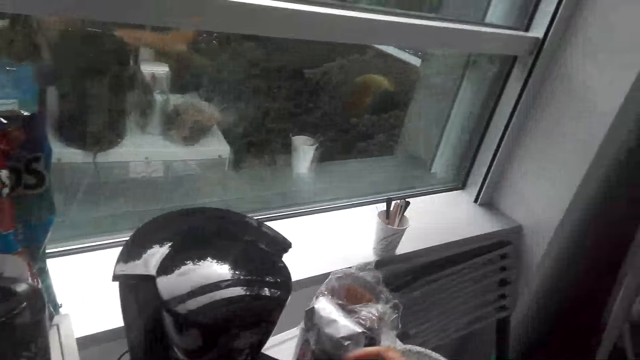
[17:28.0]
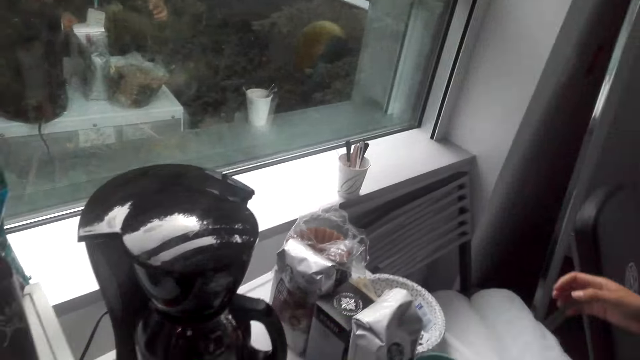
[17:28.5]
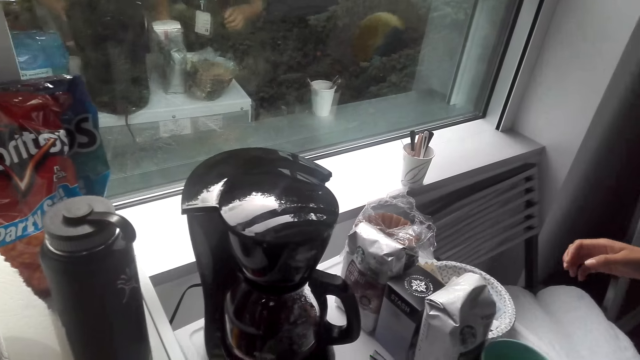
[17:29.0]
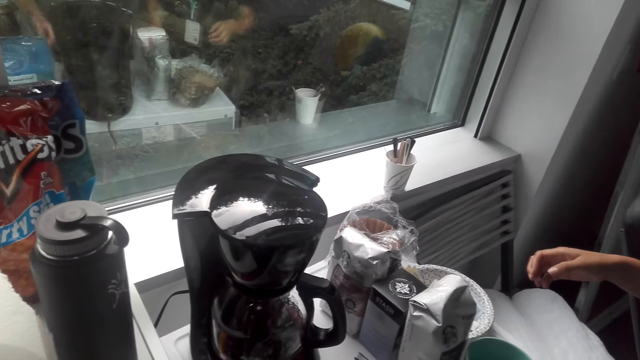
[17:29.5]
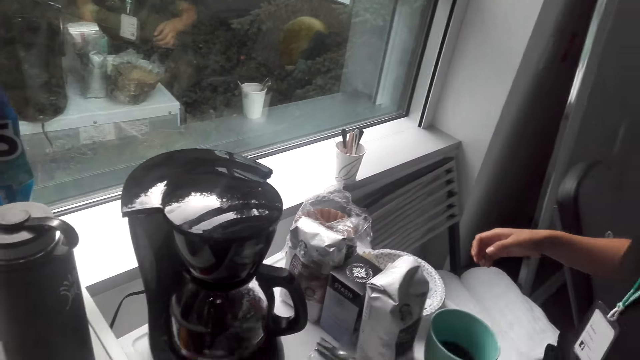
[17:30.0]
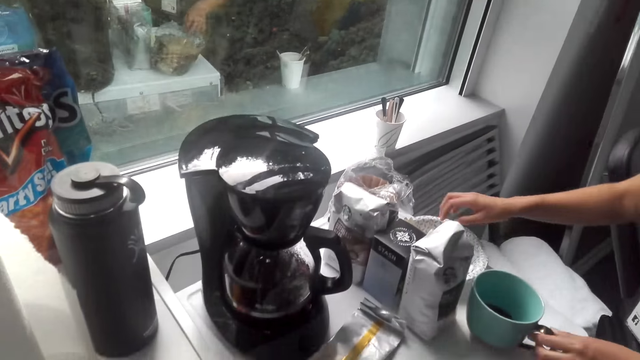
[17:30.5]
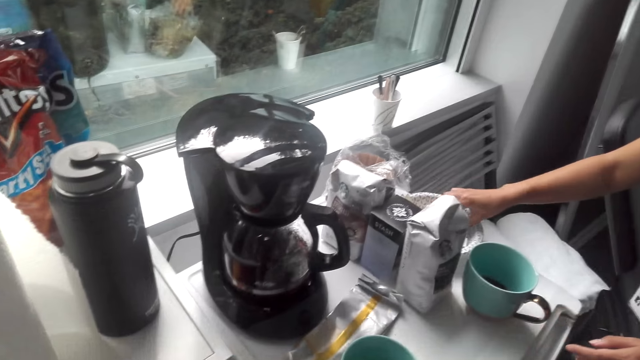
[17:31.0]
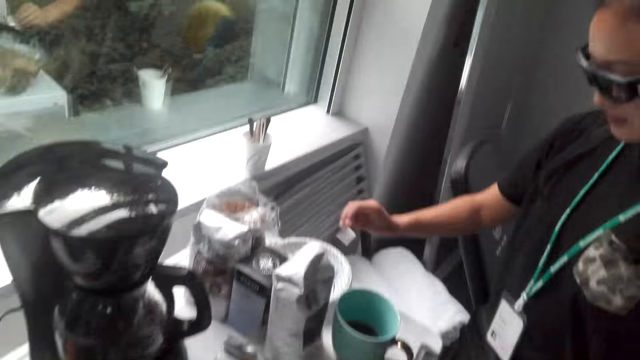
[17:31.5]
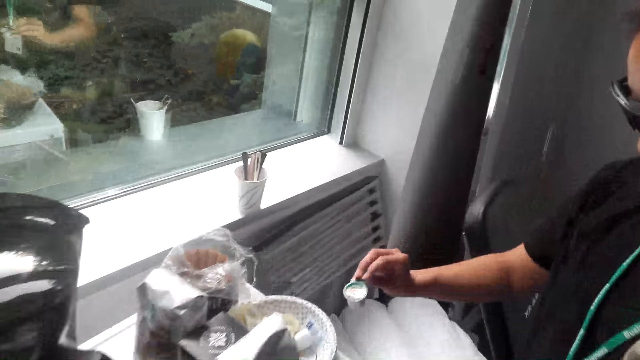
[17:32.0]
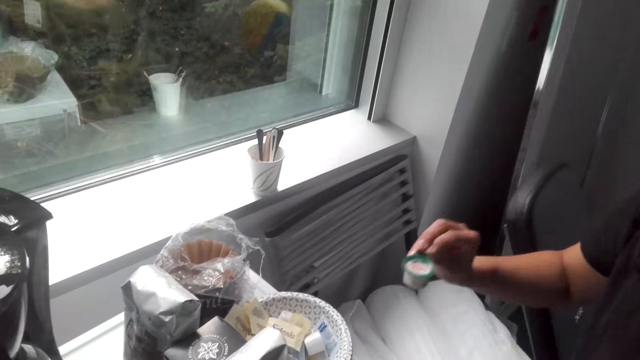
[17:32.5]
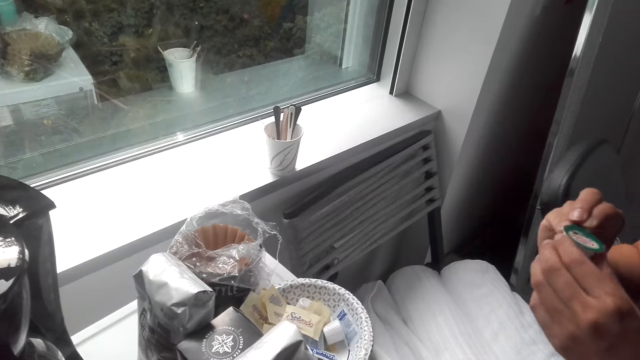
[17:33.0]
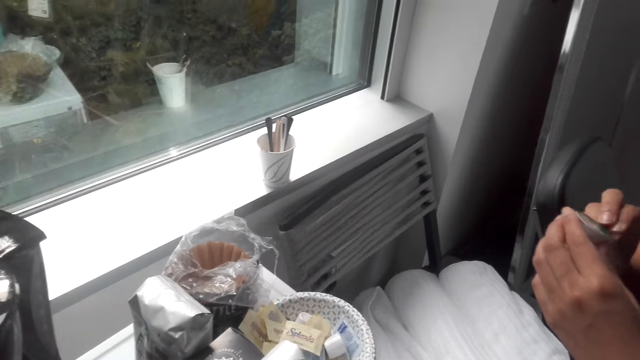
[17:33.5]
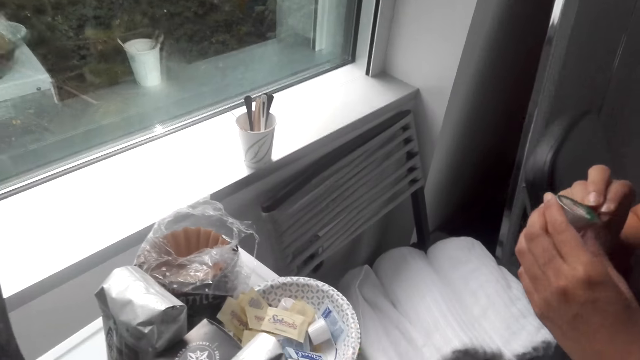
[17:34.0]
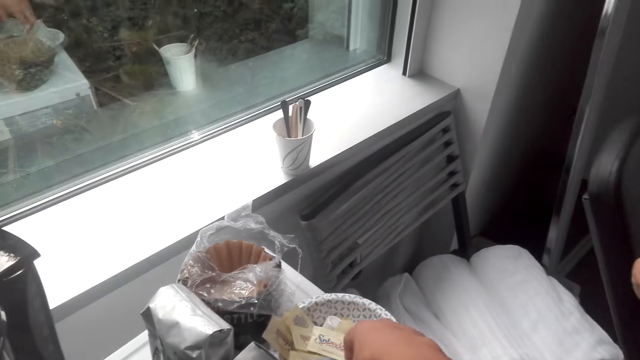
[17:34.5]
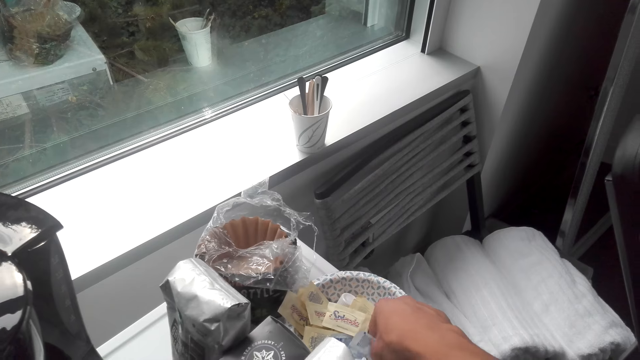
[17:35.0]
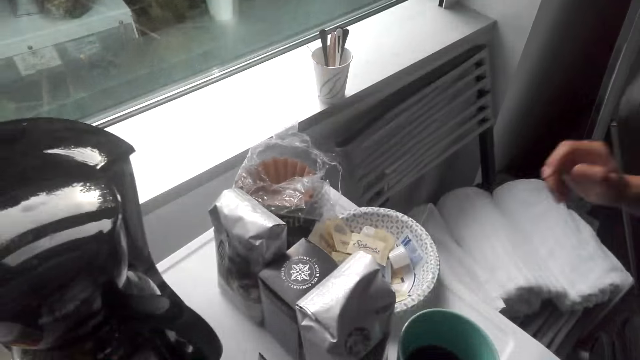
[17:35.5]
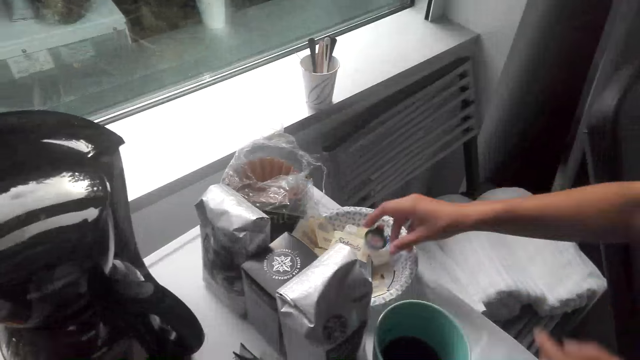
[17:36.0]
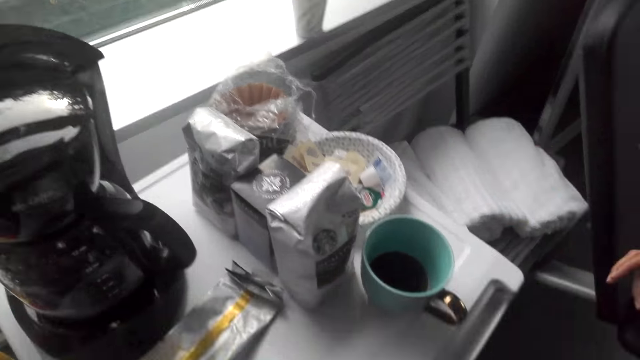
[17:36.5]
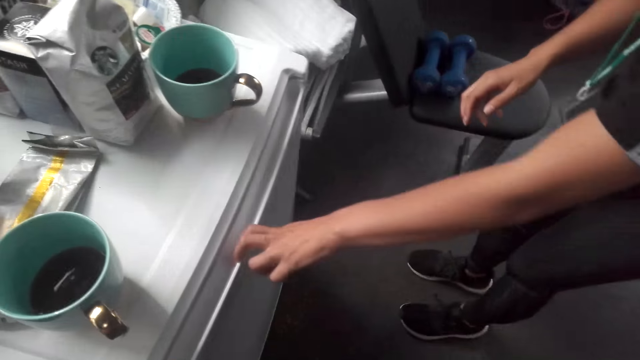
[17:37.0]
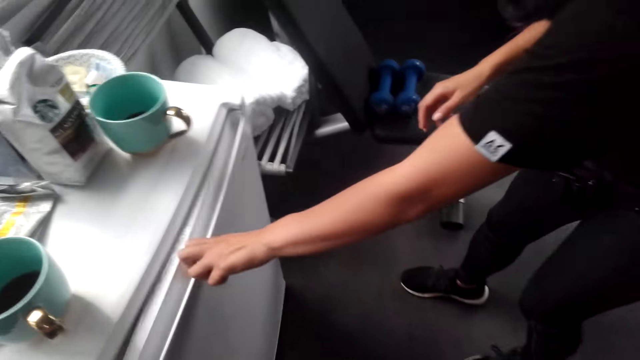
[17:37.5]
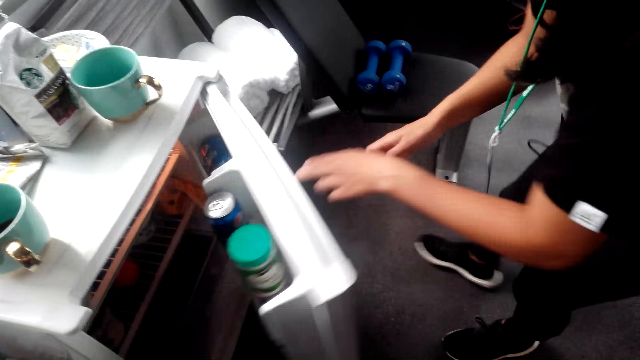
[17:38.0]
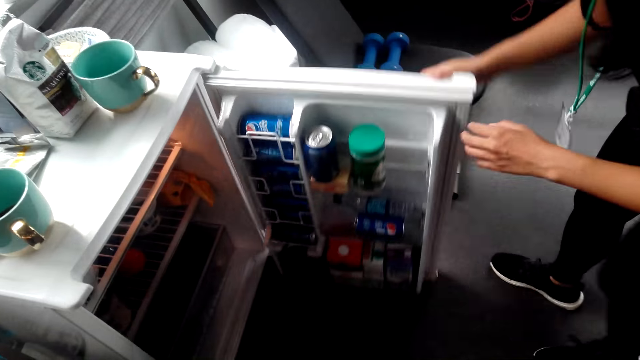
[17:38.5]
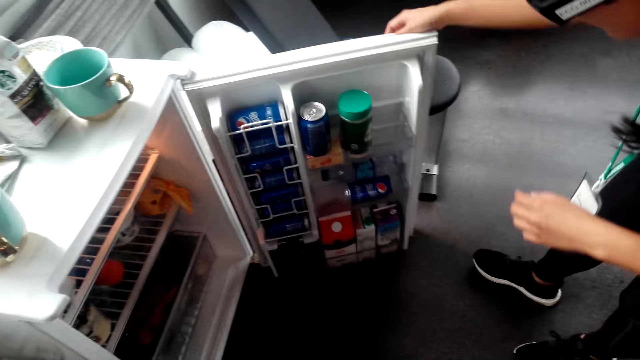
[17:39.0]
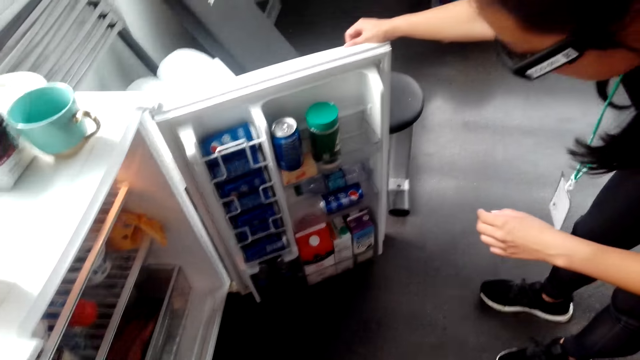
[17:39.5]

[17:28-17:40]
A lady picks up a container from the bowl. She looks at the container. The camera wearer picks up the sachet from the bowl. The lady places the container in the bowl. She opens the fridge.

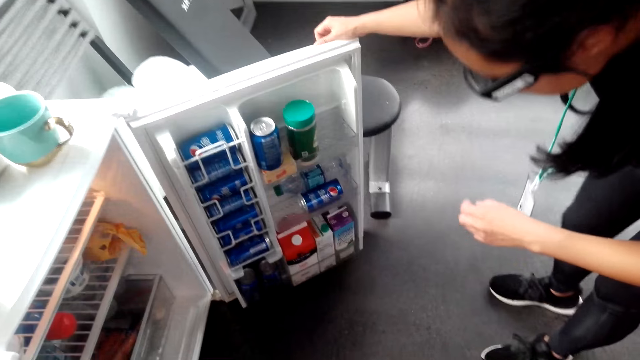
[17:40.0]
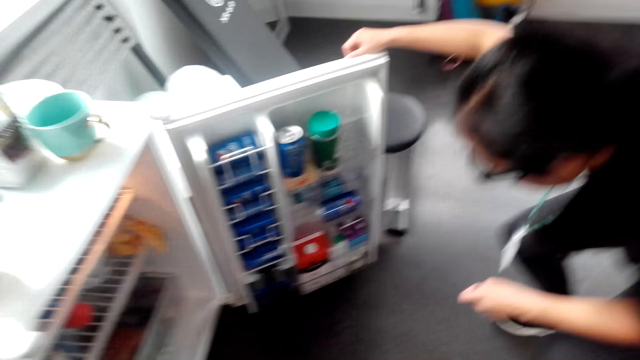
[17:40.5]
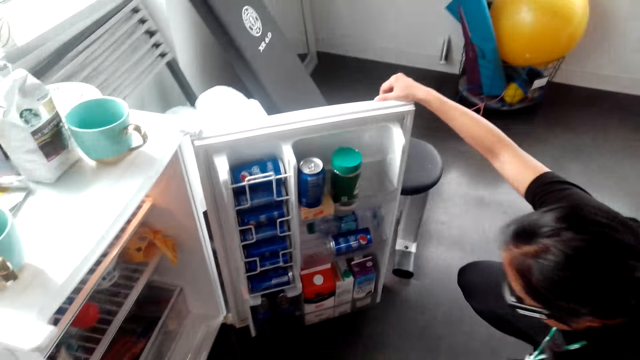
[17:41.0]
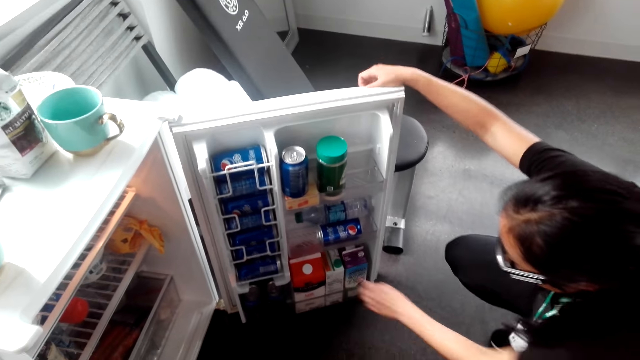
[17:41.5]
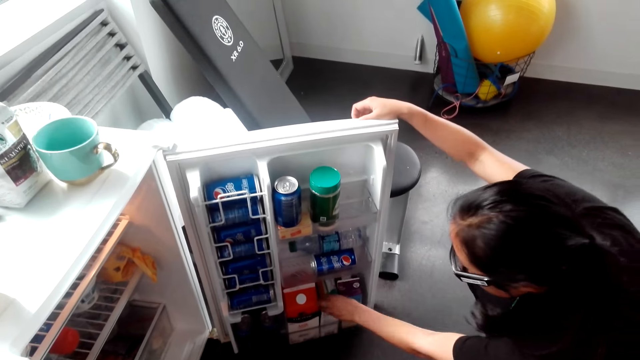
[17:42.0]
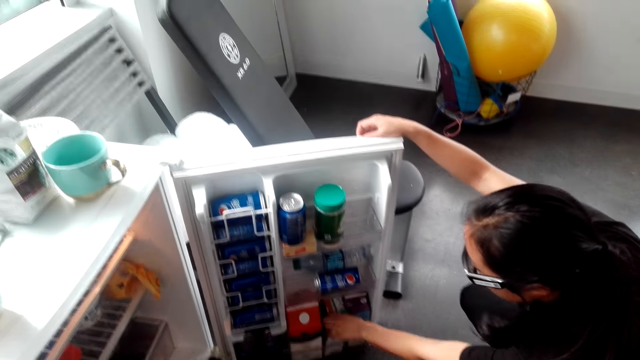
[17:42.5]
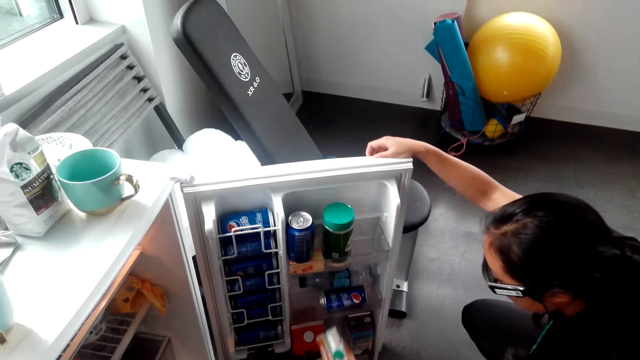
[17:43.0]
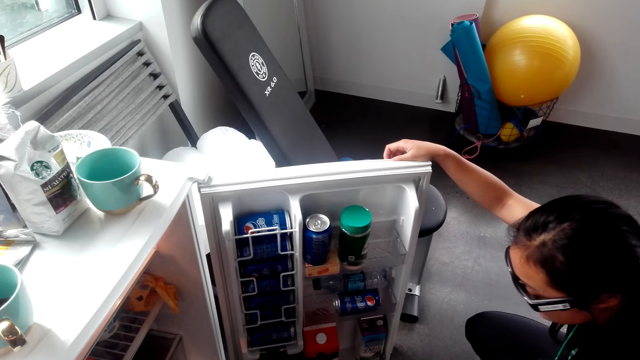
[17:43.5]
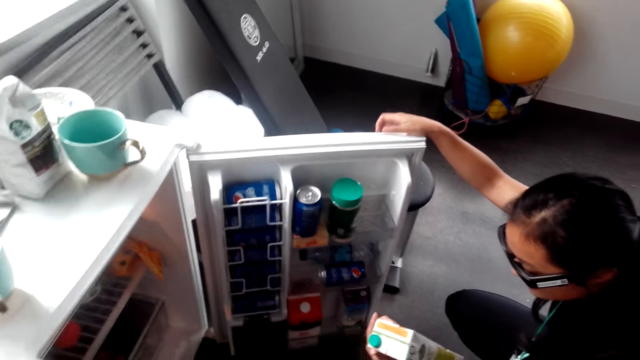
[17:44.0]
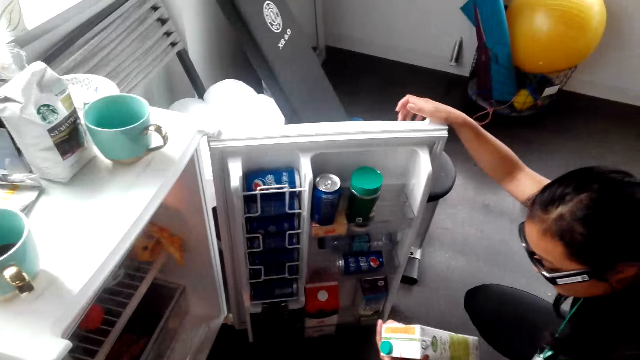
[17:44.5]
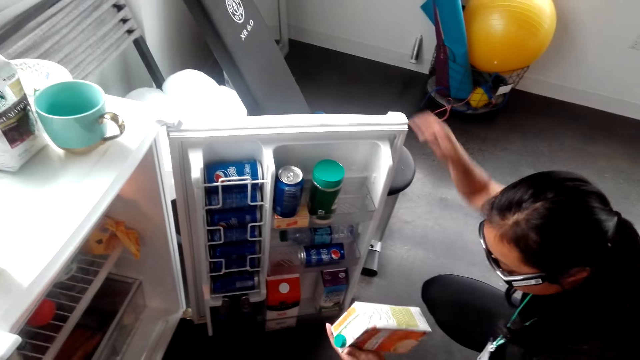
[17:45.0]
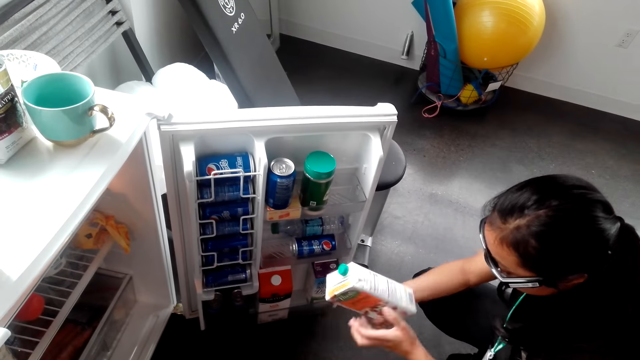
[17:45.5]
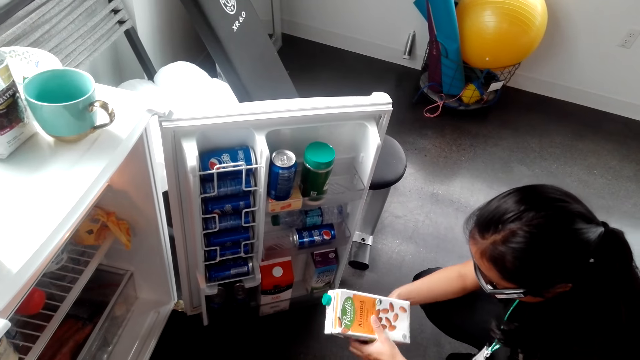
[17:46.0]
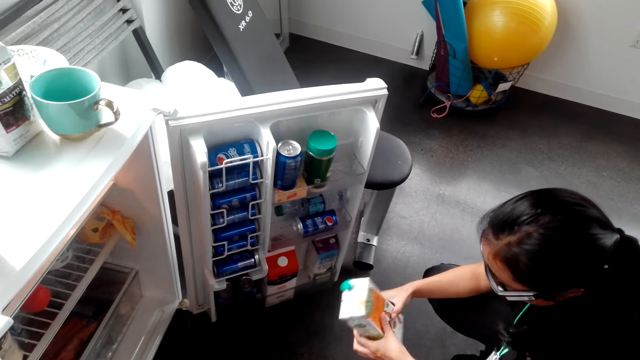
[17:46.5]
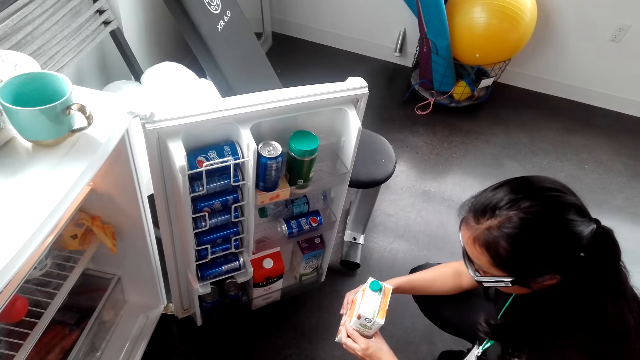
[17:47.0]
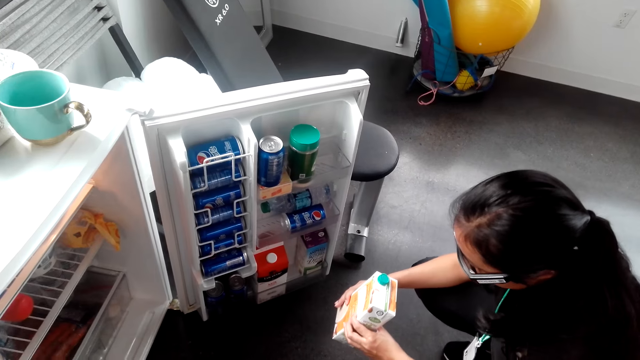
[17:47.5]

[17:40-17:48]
The lady looks inside the fridge. She picks the packet of milk or juice from the fridge. She looks at the packet of milk. She holds the juice.
